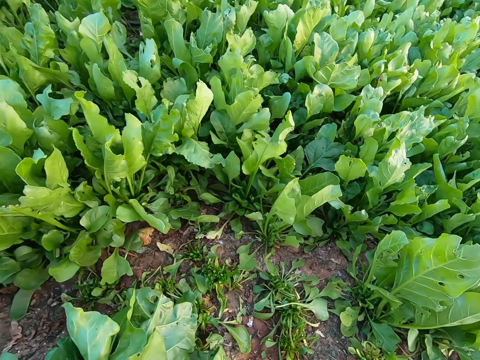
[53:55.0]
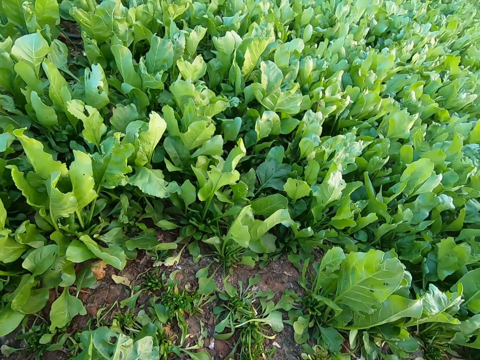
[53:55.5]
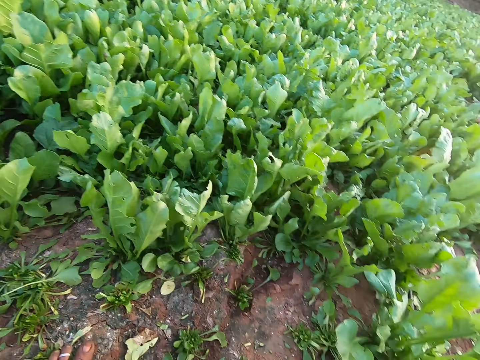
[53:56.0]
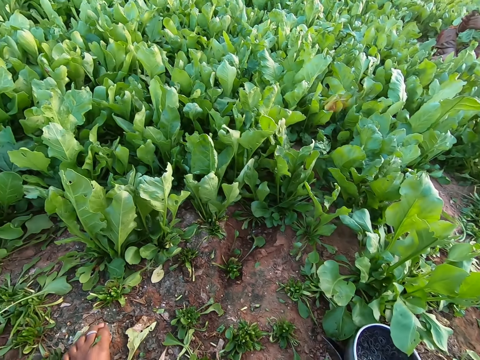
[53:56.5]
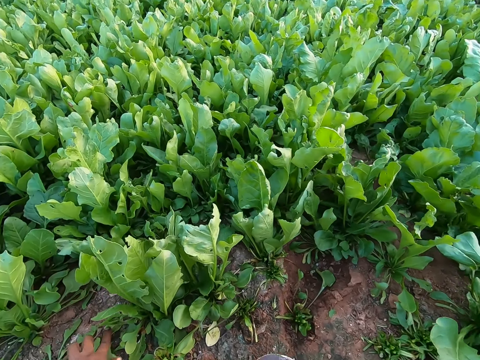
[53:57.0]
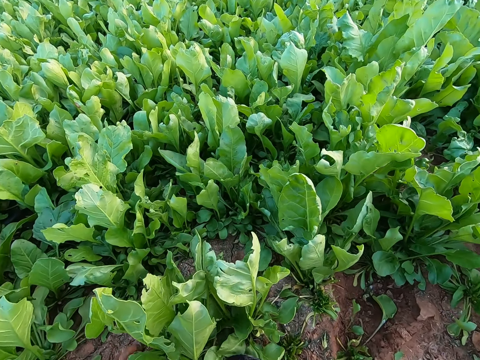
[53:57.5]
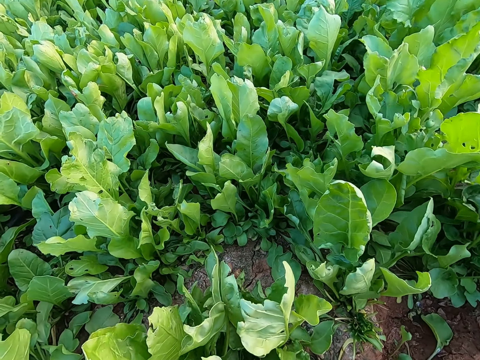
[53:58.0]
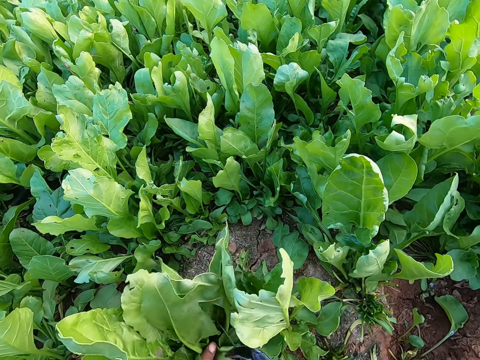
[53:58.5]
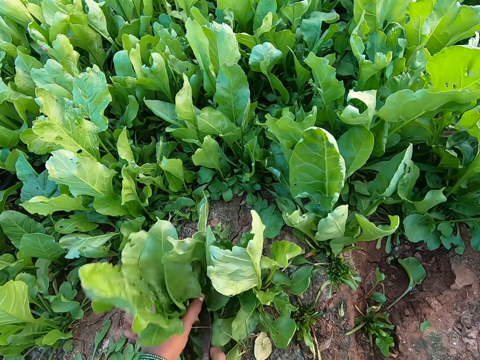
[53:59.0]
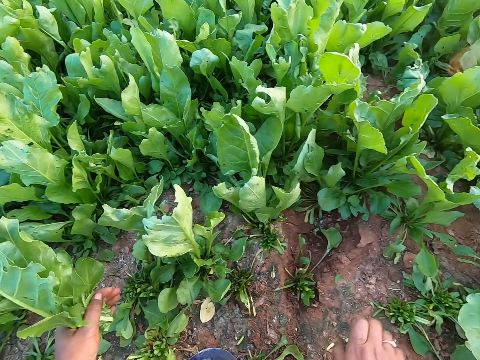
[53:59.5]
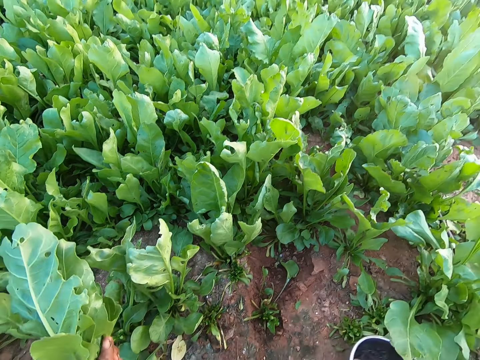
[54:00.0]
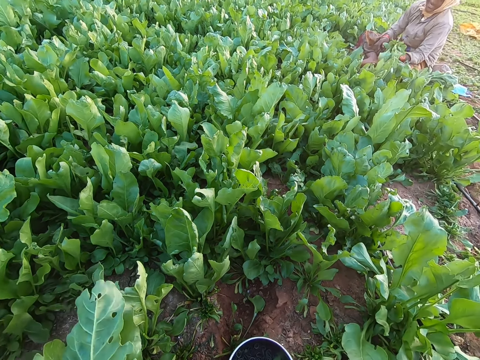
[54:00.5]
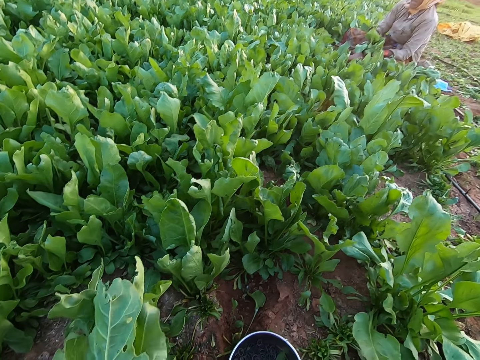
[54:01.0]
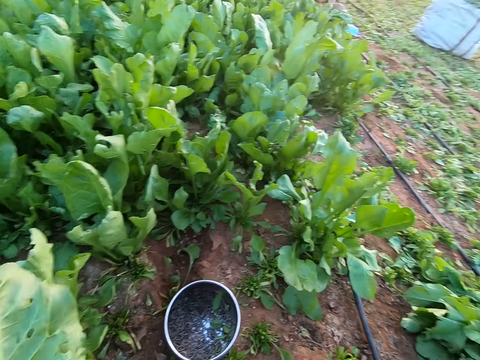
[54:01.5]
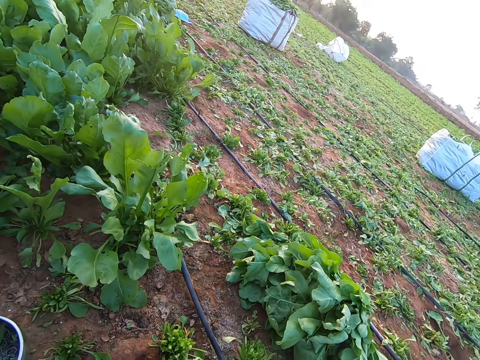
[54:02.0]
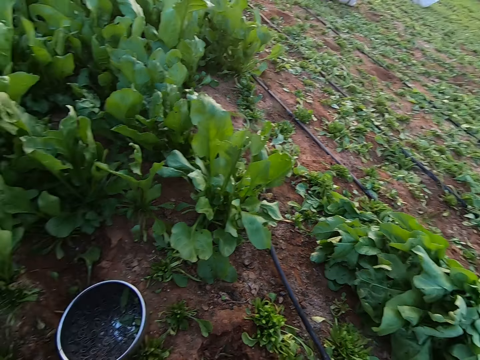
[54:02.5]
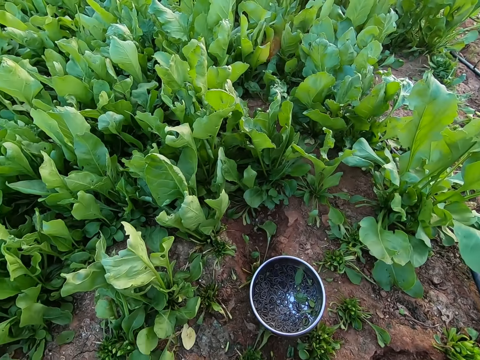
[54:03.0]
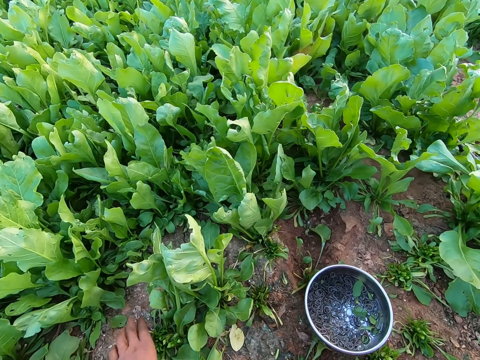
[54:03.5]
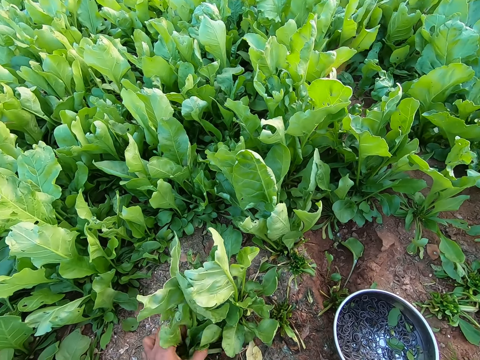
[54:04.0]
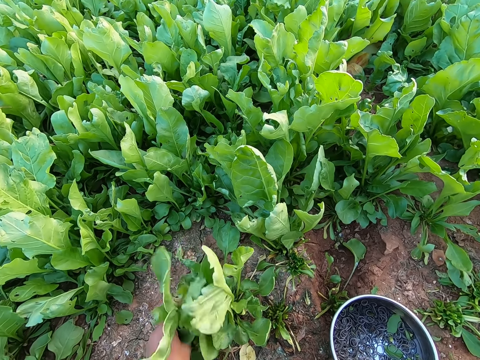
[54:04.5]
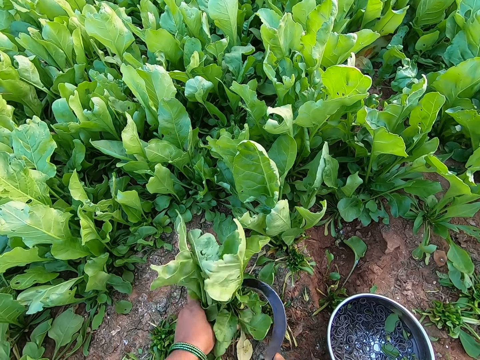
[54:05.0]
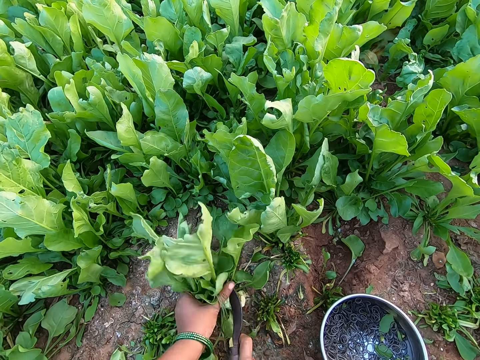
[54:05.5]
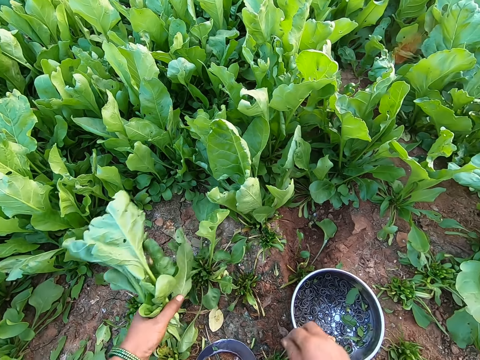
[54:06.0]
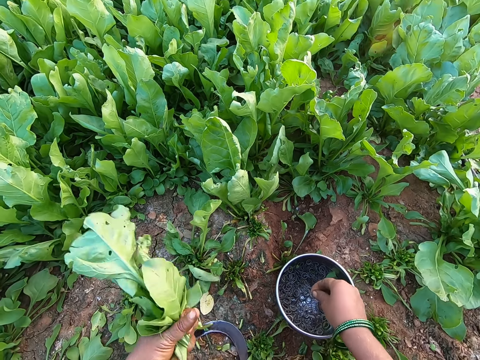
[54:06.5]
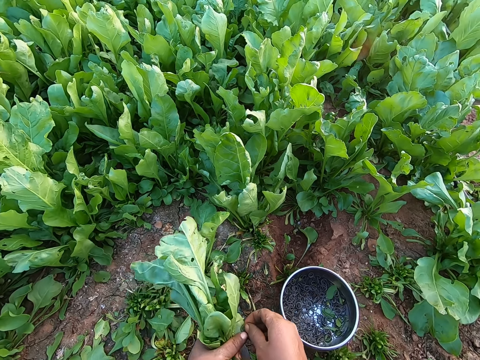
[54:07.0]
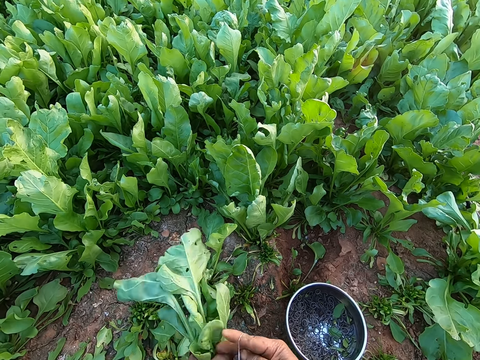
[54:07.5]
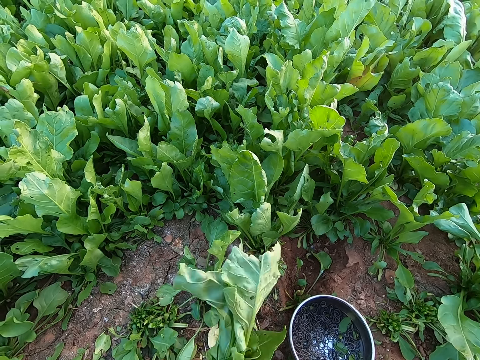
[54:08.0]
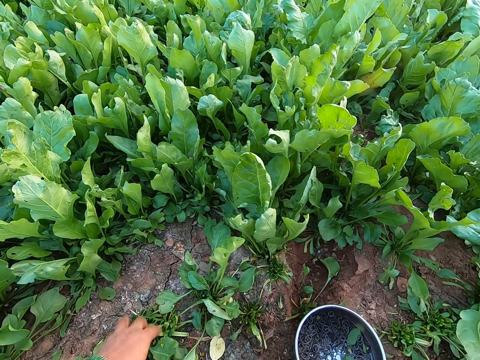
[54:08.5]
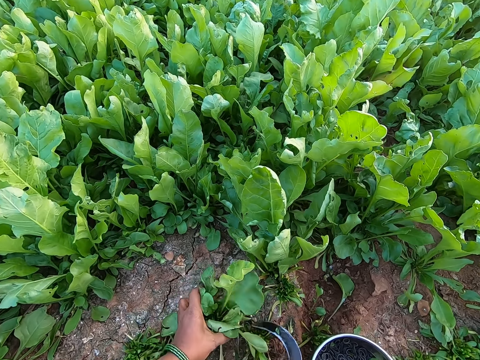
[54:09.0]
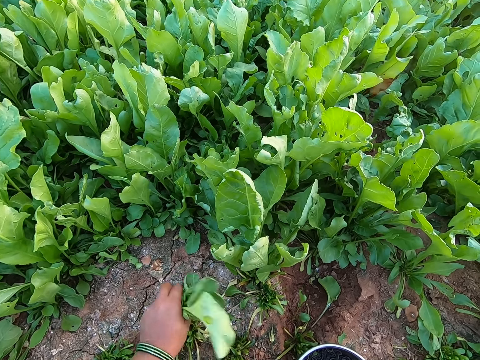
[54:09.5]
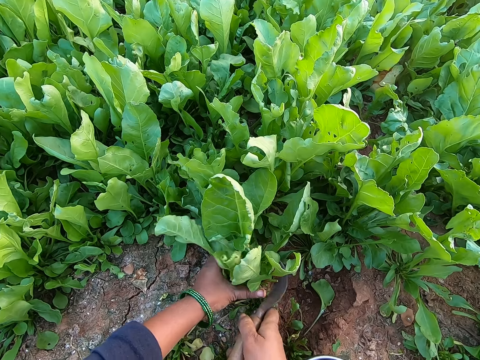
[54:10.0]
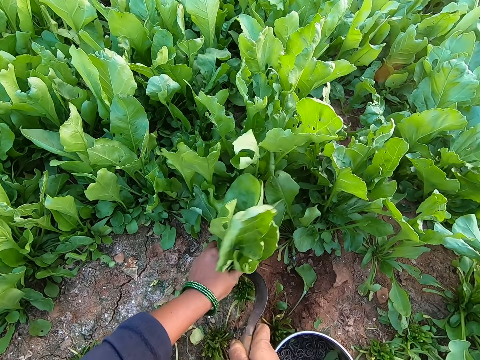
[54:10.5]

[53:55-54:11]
The camera wearer talks. She cuts a vegetable on the floor with the hand sickle in her right hand. She drops the hand sickle on the floor with her right hand. She drops the plate or bowl on the floor with her right hand. She moves the bowl. She looks around. She cuts the vegetable on the floor with the hand sickle in her right hand. She drops the hand sickle on the floor with her right hand. She picks up a rubber band from the plate on the floor with her right hand. She expands the rubber band with both hands. She binds the vegetable with the rubber in her right hand. She passes the vegetable to her right hand with her left hand. She drops the bundle of vegetables on the heap of harvested vegetables on the floor with her right hand. She holds the vegetable on the floor with her left hand. She cuts the vegetable on the floor with the hand sickle in her right hand.

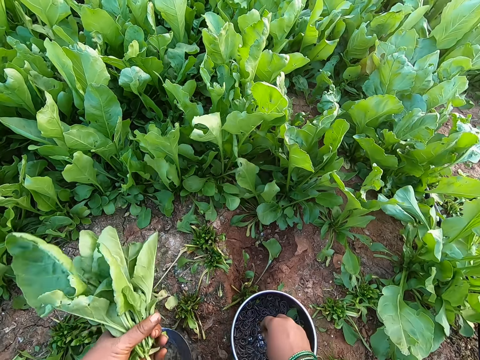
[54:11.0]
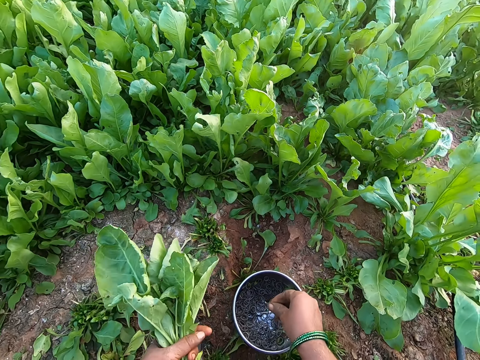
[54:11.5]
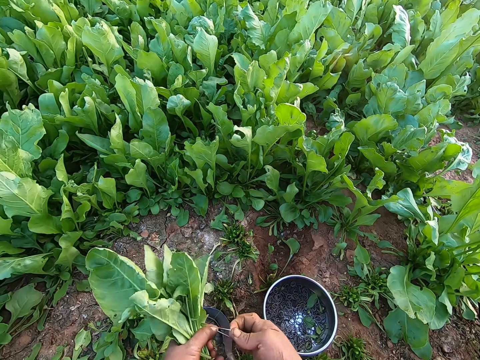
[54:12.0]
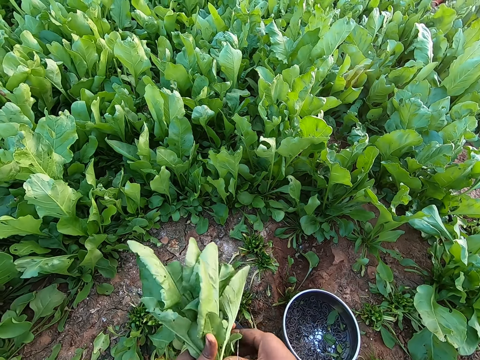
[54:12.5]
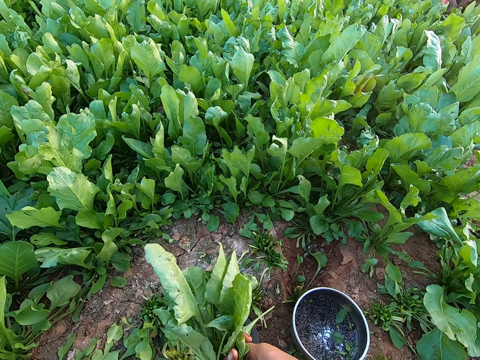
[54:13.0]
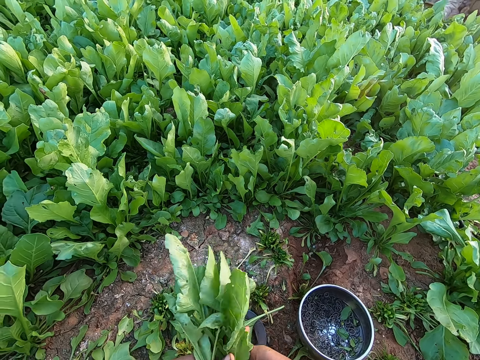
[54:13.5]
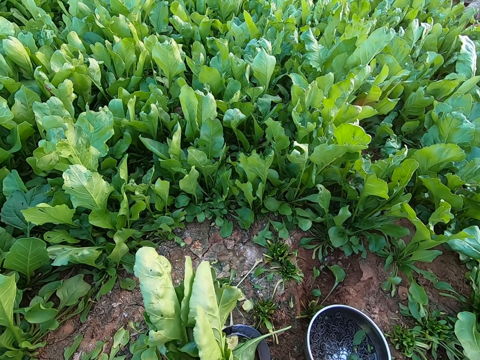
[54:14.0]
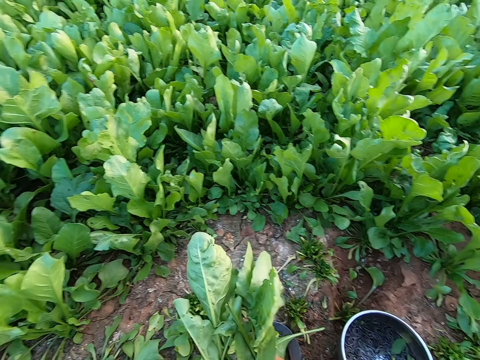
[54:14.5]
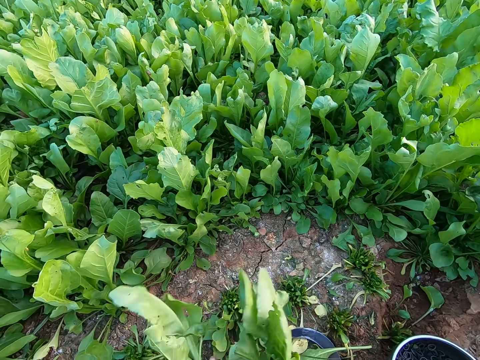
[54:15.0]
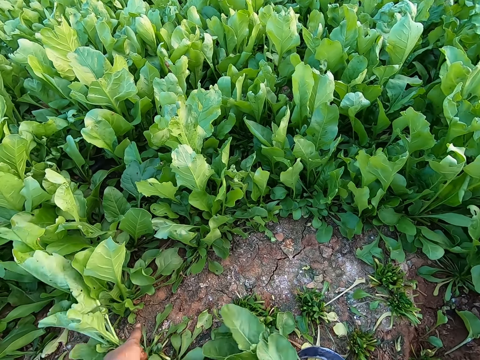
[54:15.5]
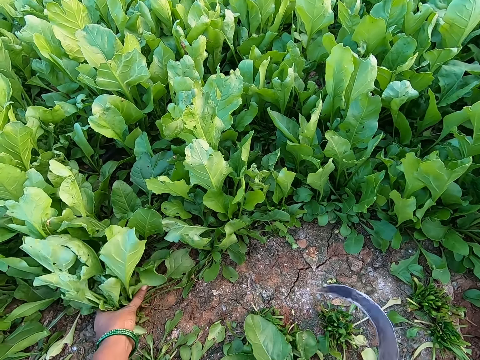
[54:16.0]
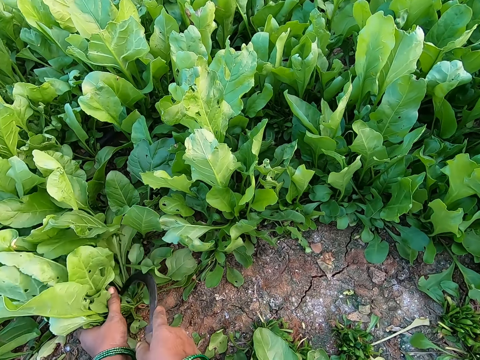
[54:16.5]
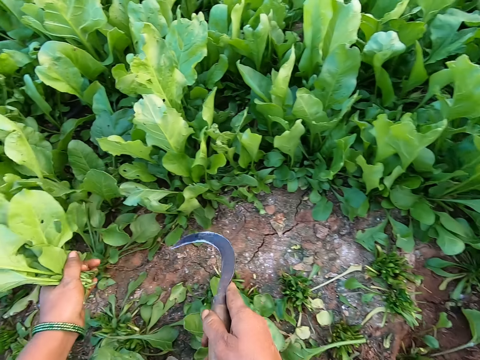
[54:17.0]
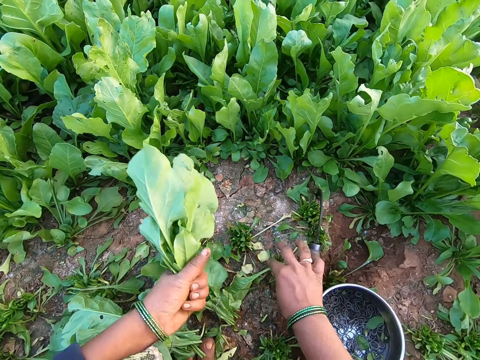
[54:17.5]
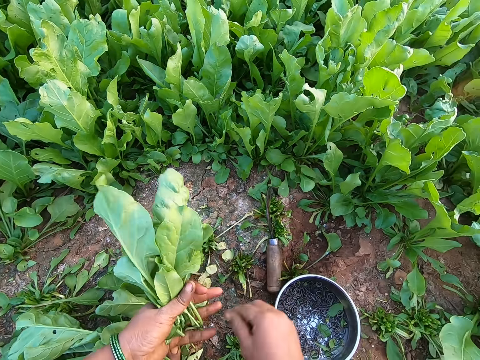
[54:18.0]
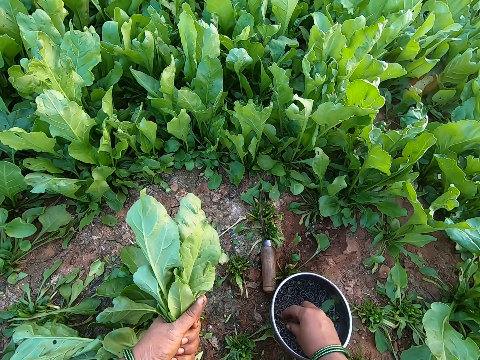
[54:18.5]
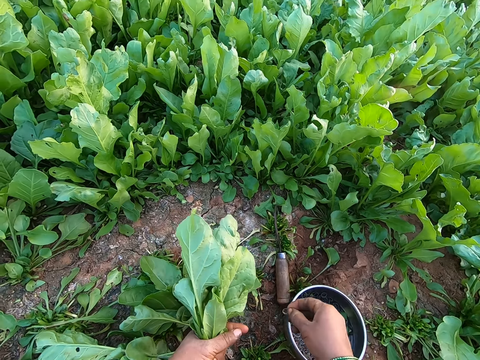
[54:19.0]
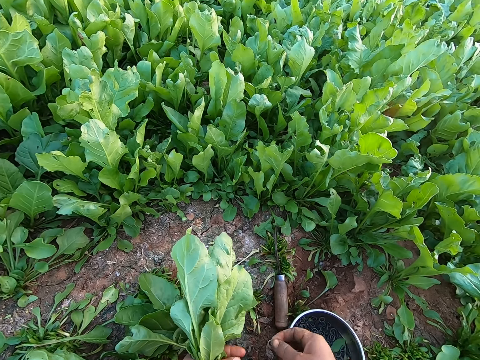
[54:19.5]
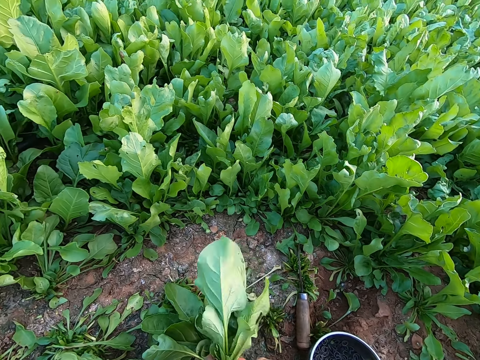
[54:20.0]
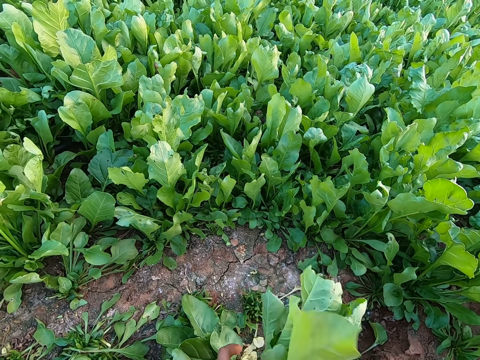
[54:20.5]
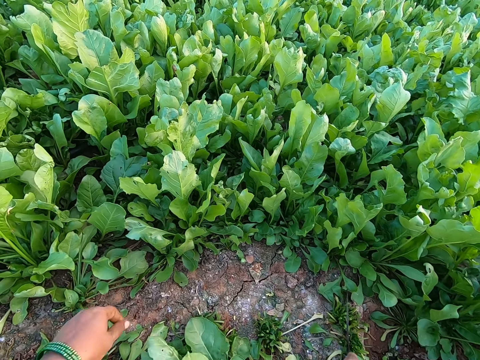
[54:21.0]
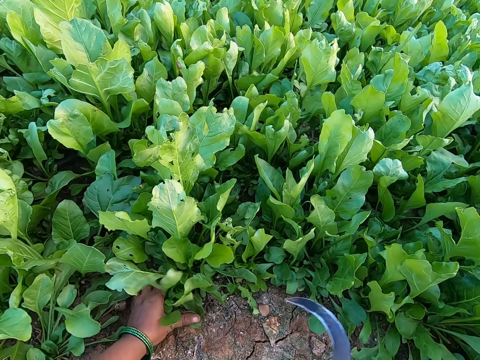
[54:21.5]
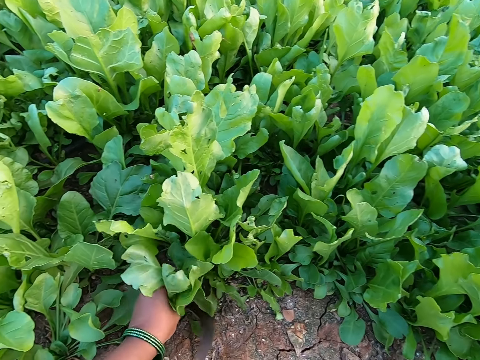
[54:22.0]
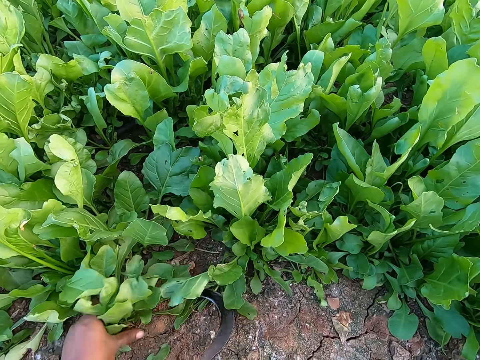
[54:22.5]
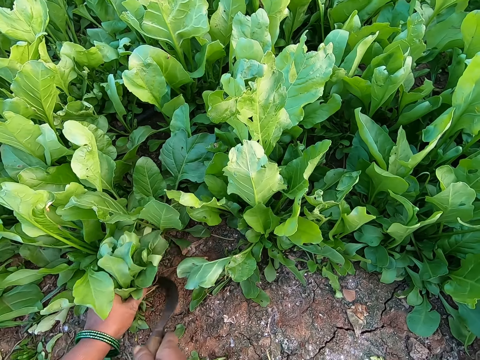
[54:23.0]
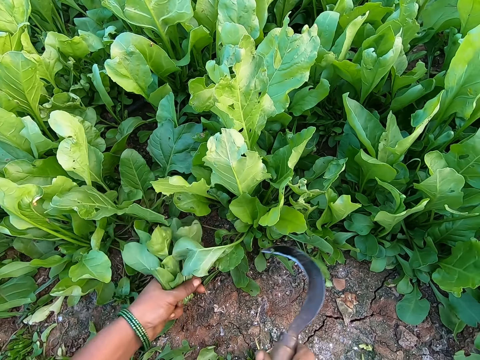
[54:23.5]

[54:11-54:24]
The camera wearer drops the hand sickle on the floor with her right hand. She picks up a rubber band from the plate on the floor with her right hand. She expands the rubber band with both hands. She divides the vegetable with both hands. She ties the vegetables with the band. She holds the leaves in her left hand. She cuts the leaves in her left hand with the slasher in her right hand. She drops the slasher in her right hand on the ground. She picks up the leaves from the floor with her right hand. She picks up an elastic band from the bowl on the ground with her right hand. She holds the elastic band in her hands. She holds the leaves in her left hand. She cuts the leaves in her left hand with the slasher in her right hand.
